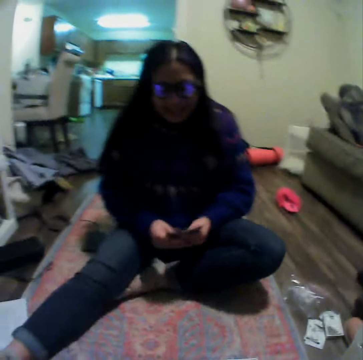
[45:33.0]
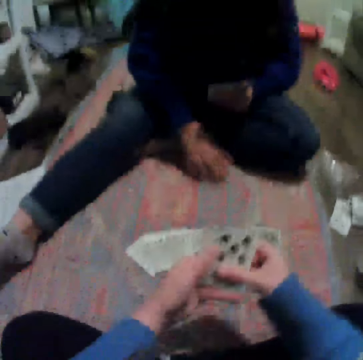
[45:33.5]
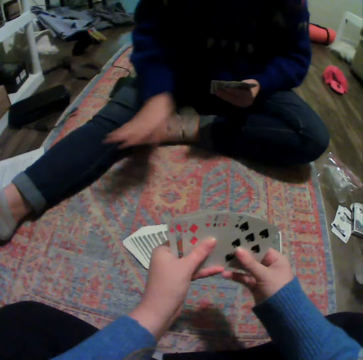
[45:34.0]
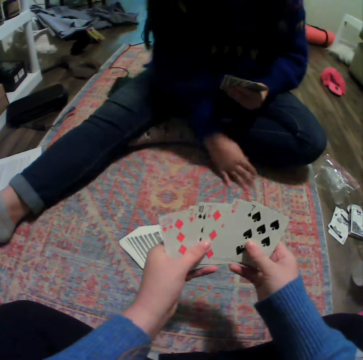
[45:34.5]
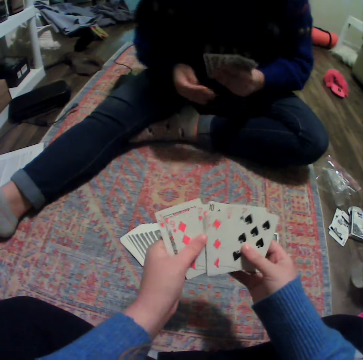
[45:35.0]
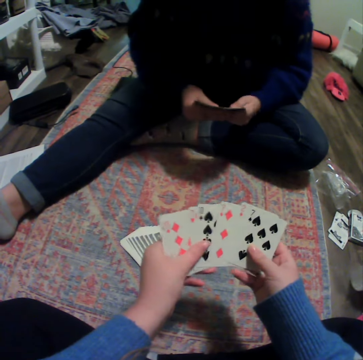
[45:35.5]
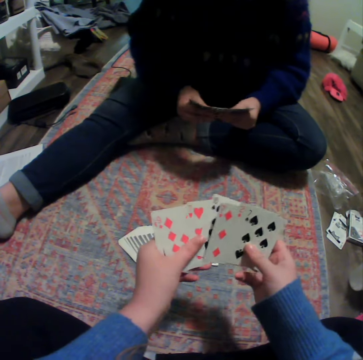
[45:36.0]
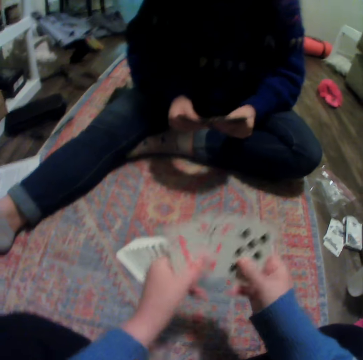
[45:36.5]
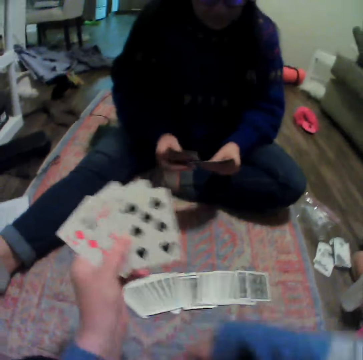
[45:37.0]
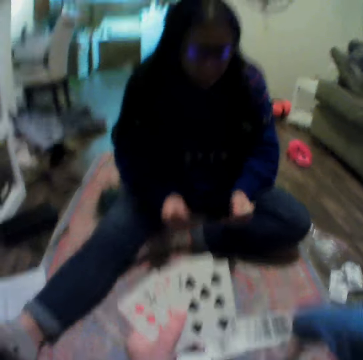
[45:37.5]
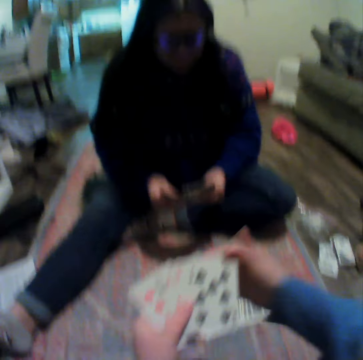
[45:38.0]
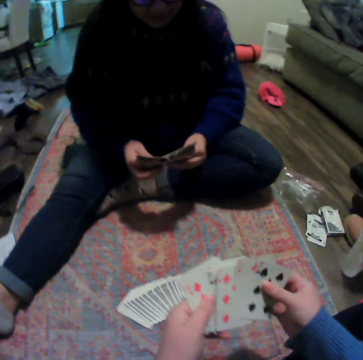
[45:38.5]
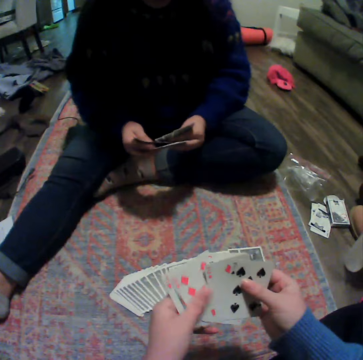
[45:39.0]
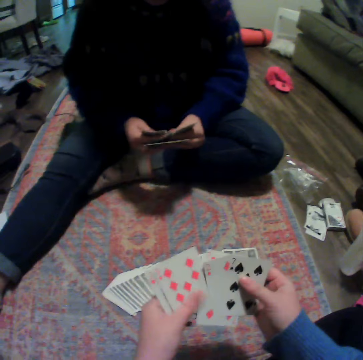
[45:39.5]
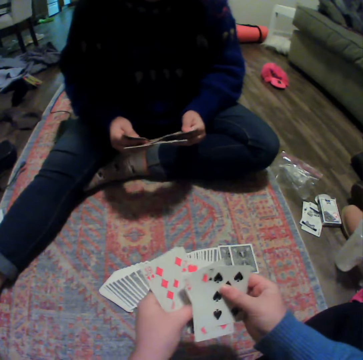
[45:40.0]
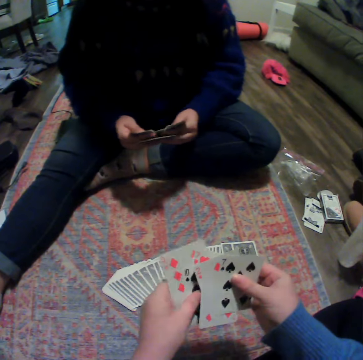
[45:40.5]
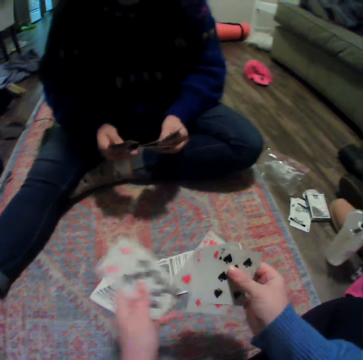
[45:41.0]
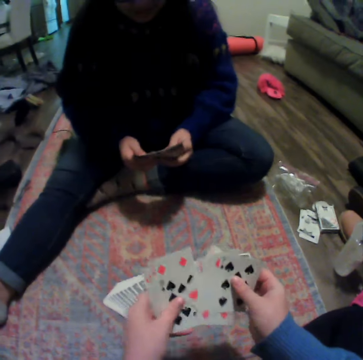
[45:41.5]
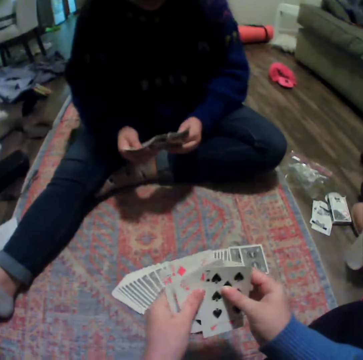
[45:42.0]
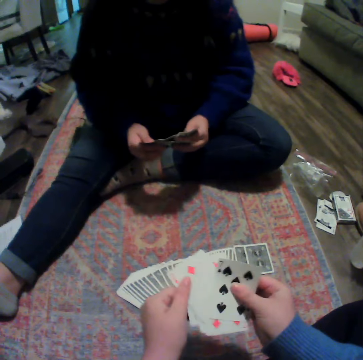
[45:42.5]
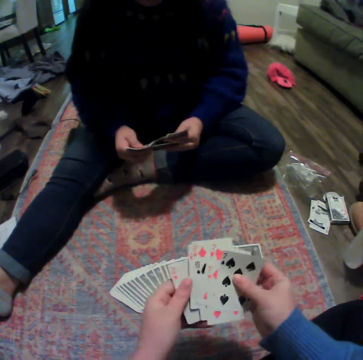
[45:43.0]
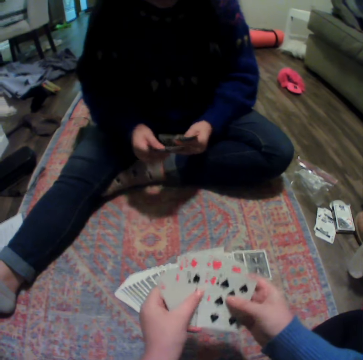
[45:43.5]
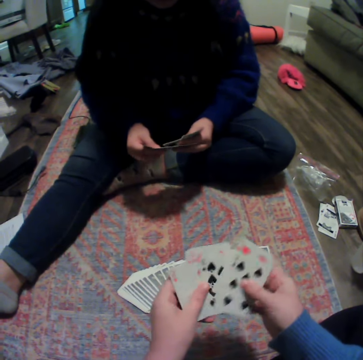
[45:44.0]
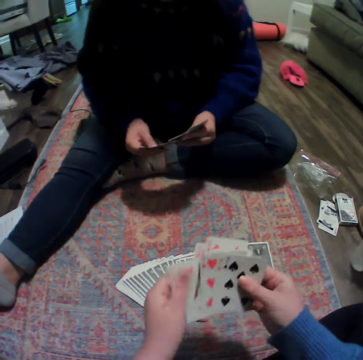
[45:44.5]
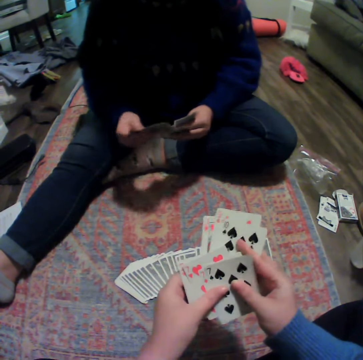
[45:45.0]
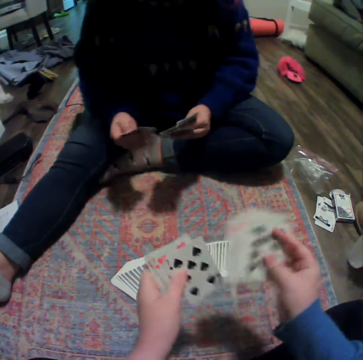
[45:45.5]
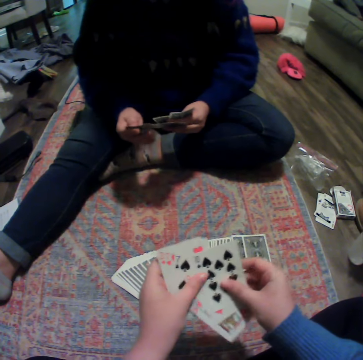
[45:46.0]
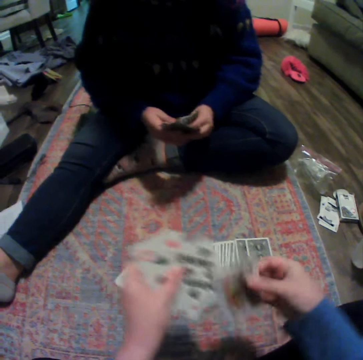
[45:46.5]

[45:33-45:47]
The camera wearer arranges the cards. A woman arranges the cards.

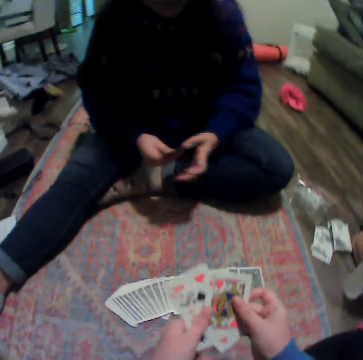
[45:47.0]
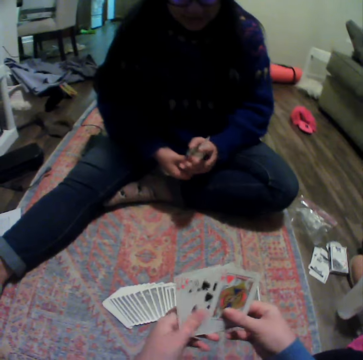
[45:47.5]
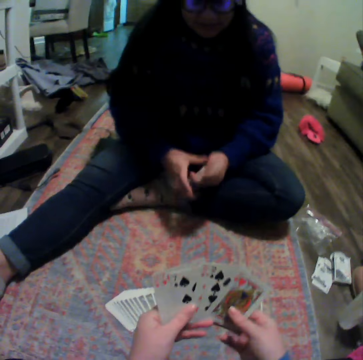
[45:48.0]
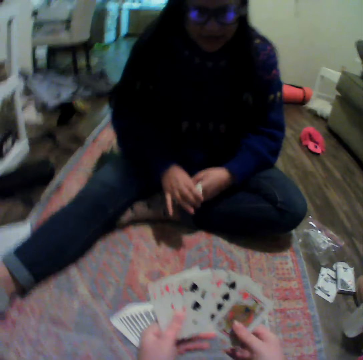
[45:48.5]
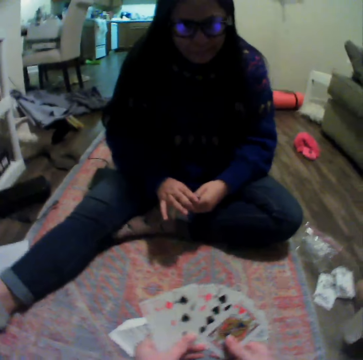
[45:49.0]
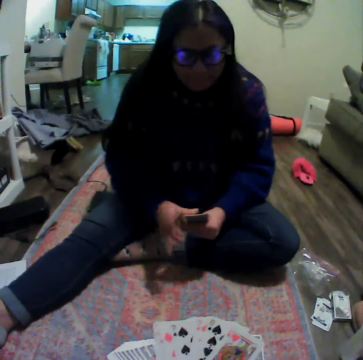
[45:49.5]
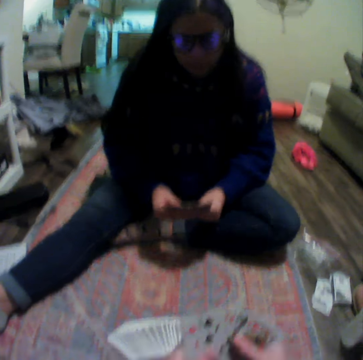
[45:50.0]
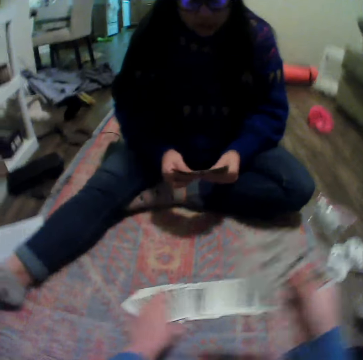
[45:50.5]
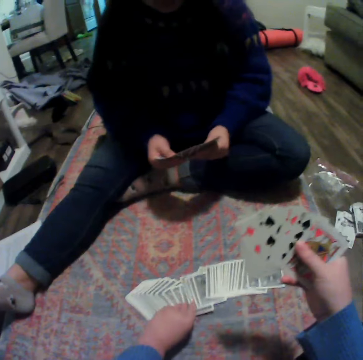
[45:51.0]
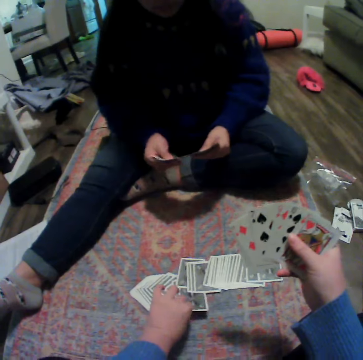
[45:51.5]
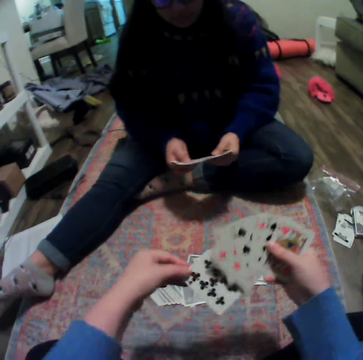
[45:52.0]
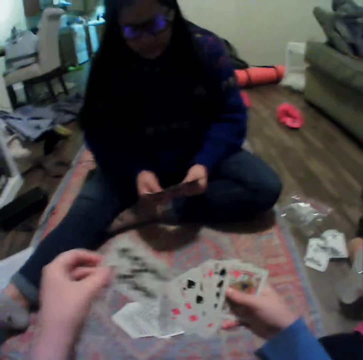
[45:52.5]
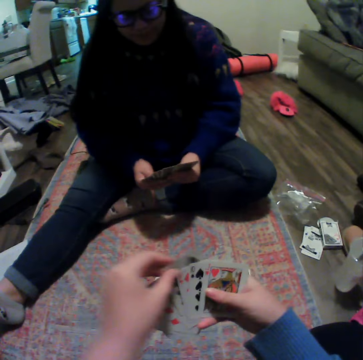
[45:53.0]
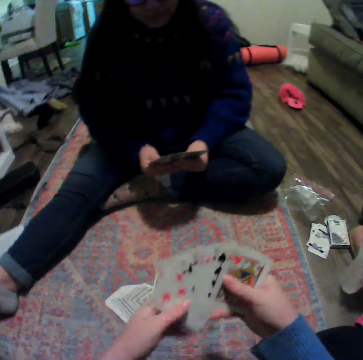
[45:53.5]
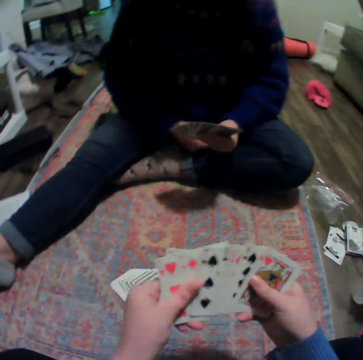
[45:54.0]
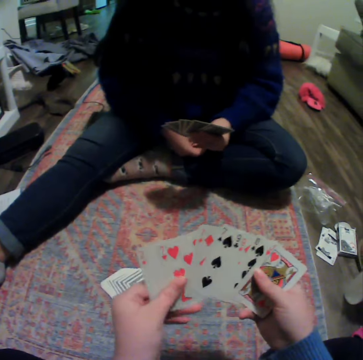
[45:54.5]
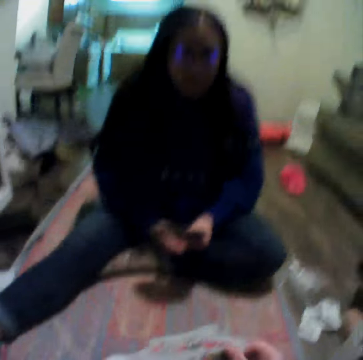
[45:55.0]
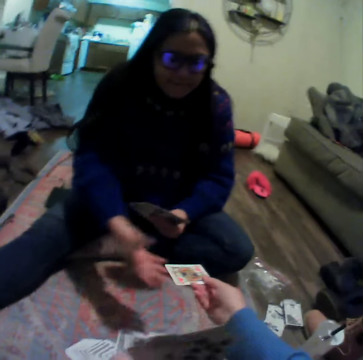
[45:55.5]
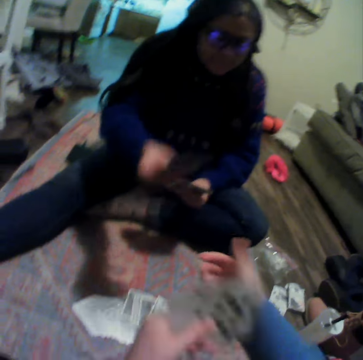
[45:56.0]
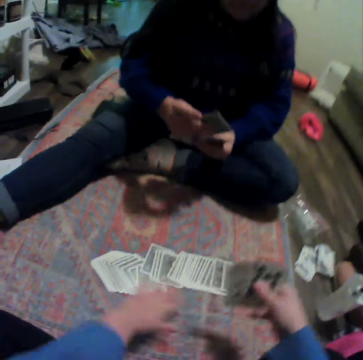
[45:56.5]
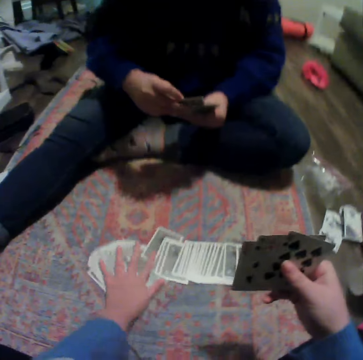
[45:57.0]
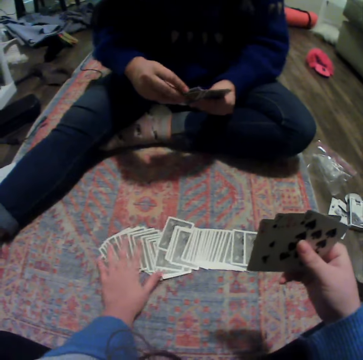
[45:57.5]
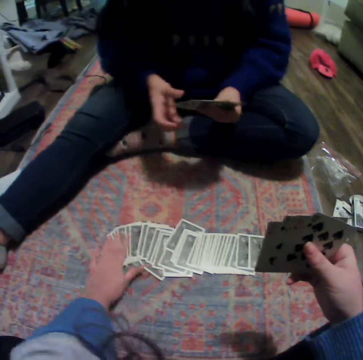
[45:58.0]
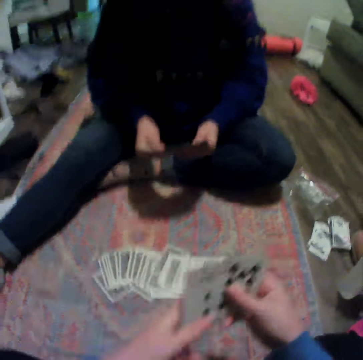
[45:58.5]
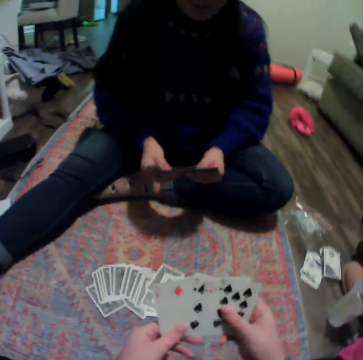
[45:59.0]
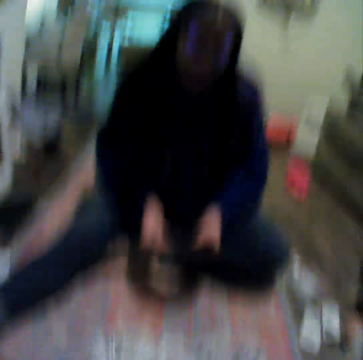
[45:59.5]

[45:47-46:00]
The camera wearer picks up a card. They play a card game with a person on the floor. They give the person a card. The person gives the camera wearer a card. The camera wearer arranges the cards.

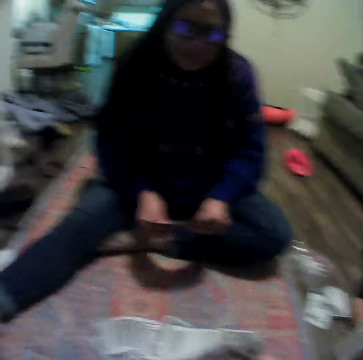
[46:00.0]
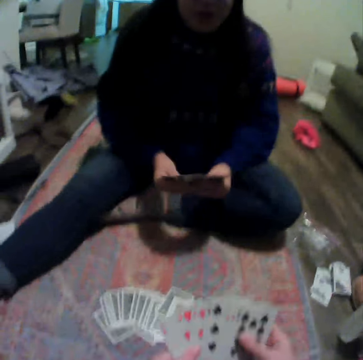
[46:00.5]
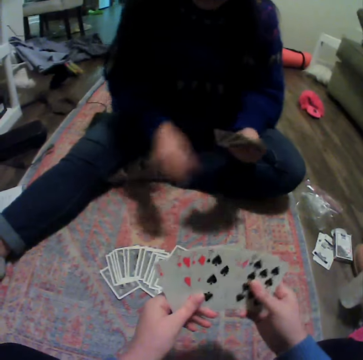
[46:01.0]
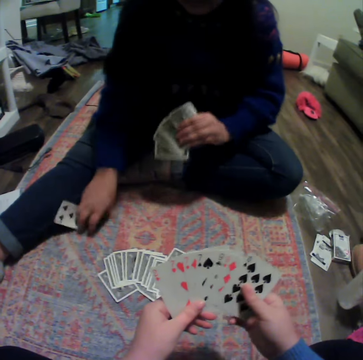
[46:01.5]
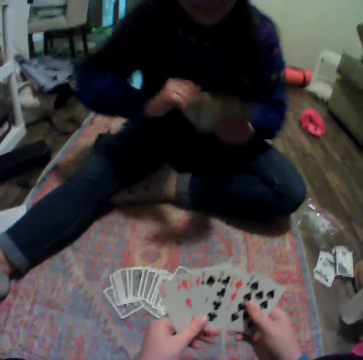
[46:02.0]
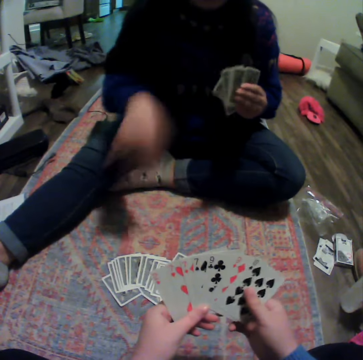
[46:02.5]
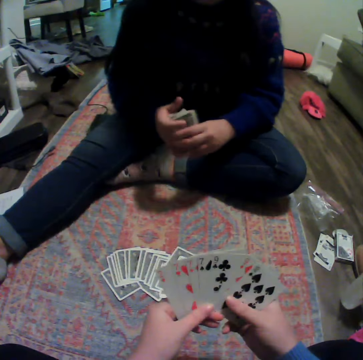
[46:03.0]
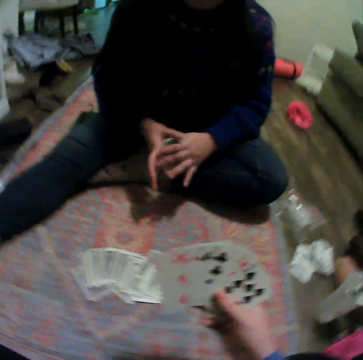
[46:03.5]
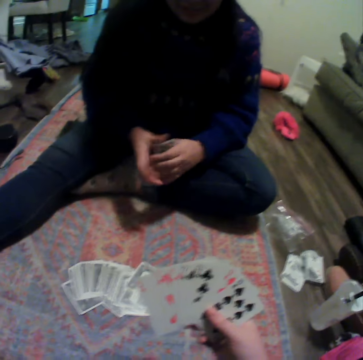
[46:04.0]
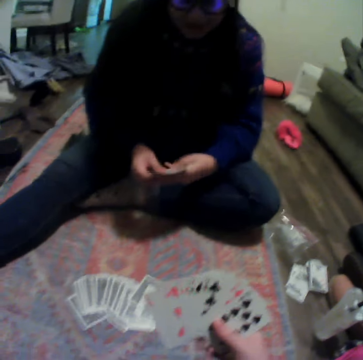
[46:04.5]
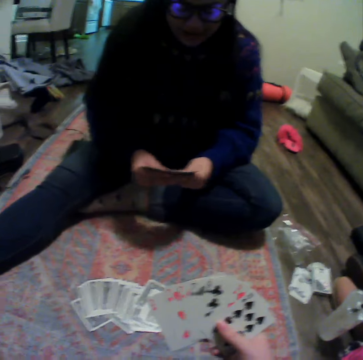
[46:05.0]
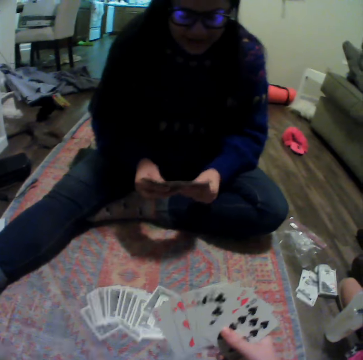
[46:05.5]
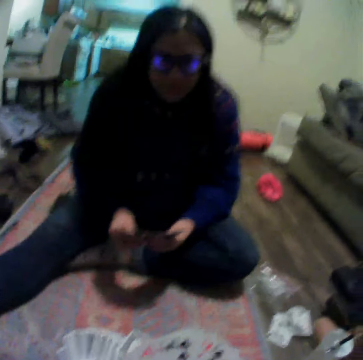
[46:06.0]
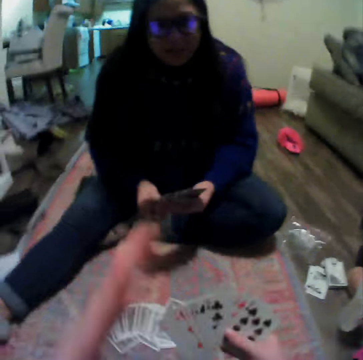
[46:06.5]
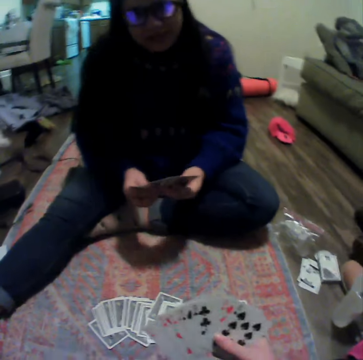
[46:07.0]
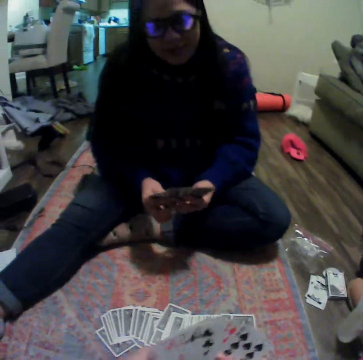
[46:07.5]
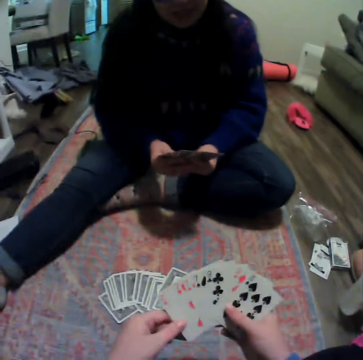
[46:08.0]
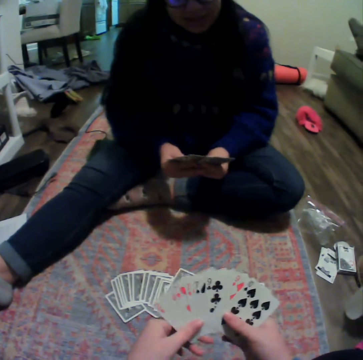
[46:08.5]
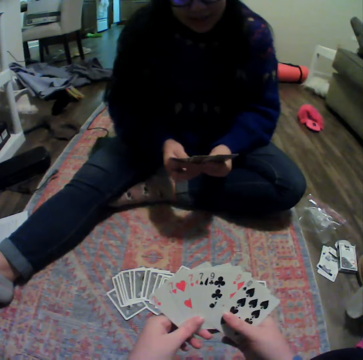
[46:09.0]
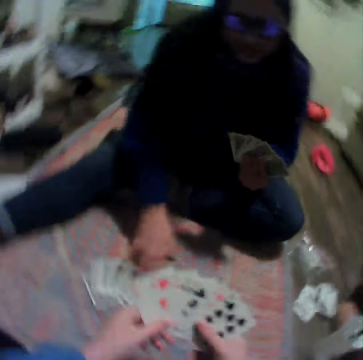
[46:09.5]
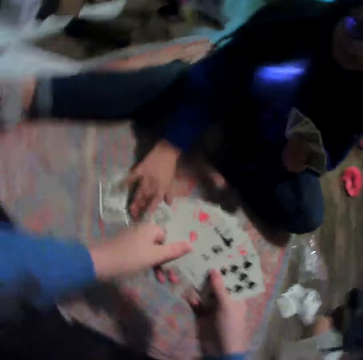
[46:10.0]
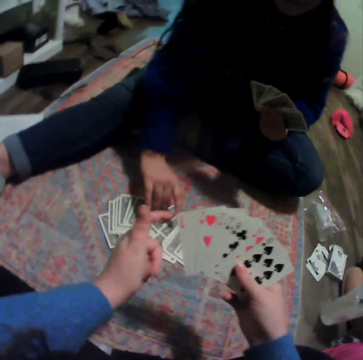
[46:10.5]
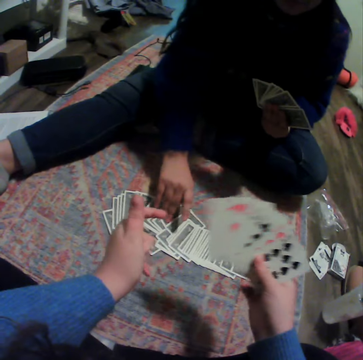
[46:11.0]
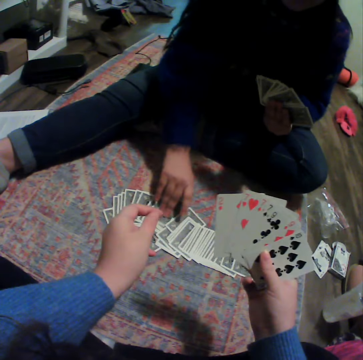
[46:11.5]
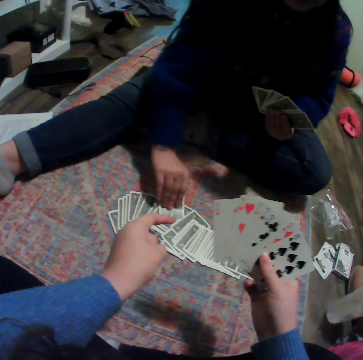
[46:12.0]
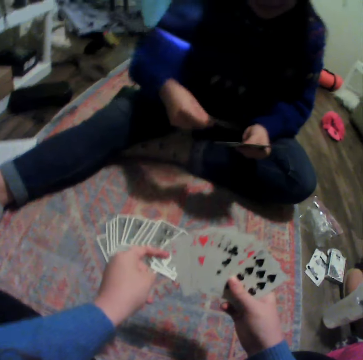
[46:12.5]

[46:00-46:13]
A woman drops a card. The camera wearer picks up a card and arranges the cards. The woman arranges the cards. The woman picks up a card. The woman shuffles the cards on her hand.
